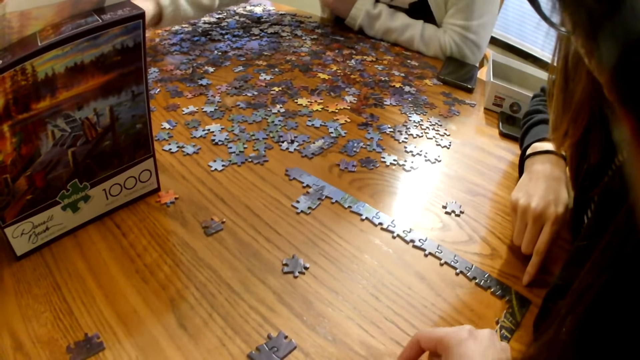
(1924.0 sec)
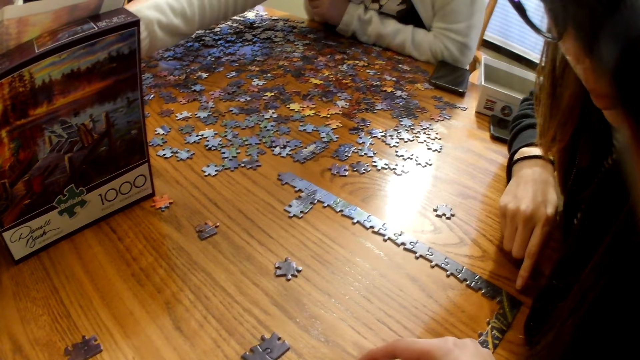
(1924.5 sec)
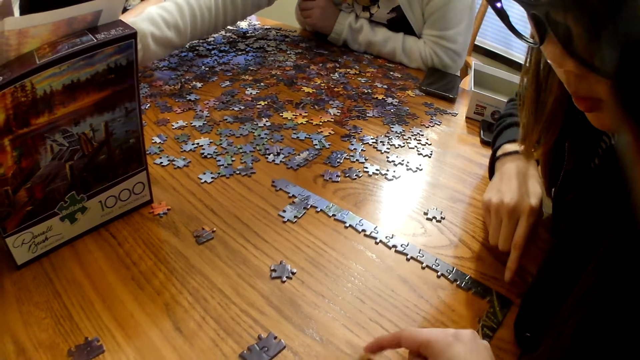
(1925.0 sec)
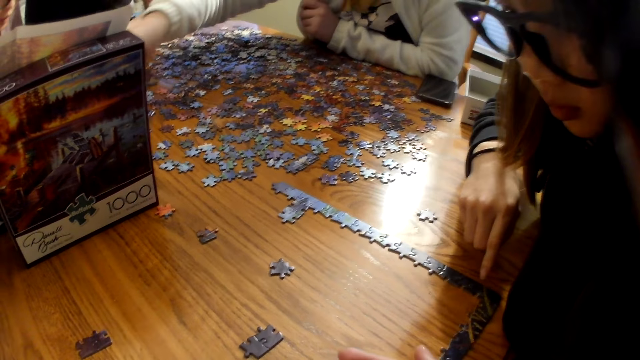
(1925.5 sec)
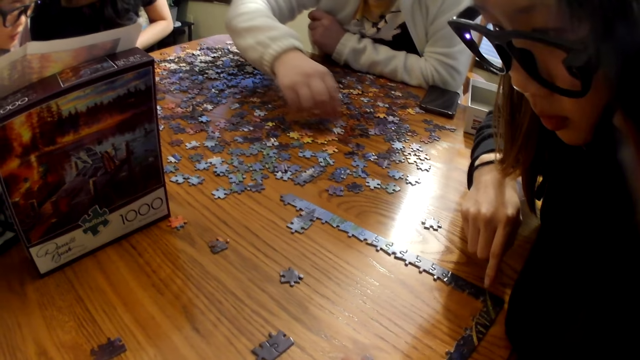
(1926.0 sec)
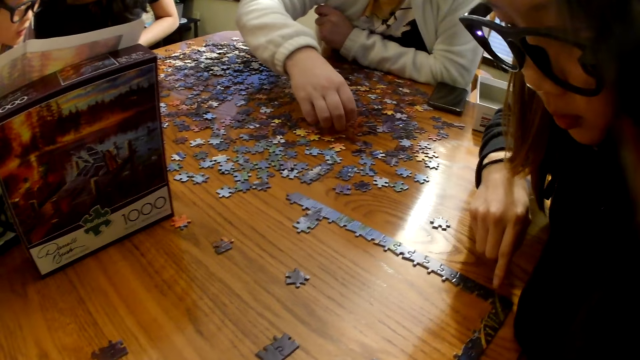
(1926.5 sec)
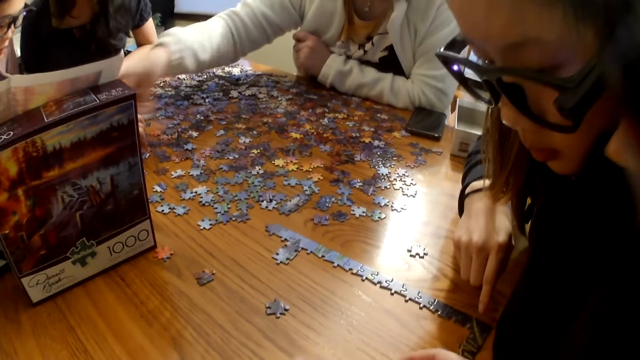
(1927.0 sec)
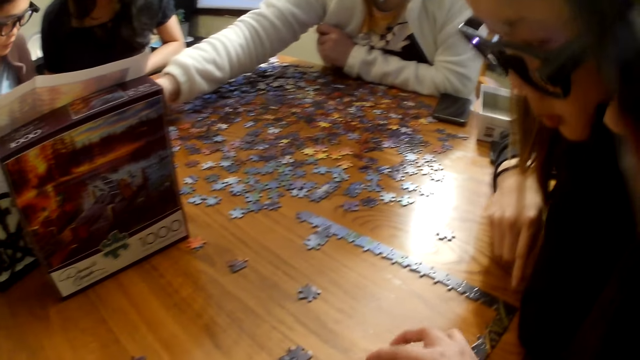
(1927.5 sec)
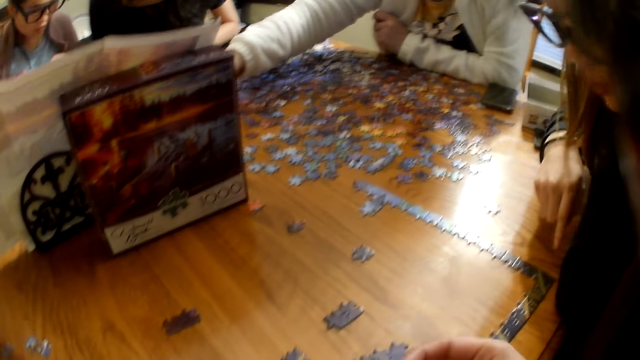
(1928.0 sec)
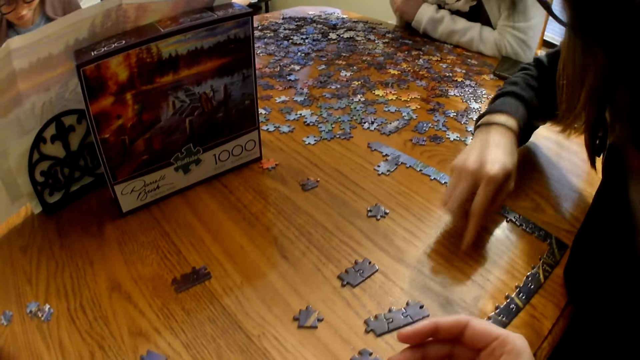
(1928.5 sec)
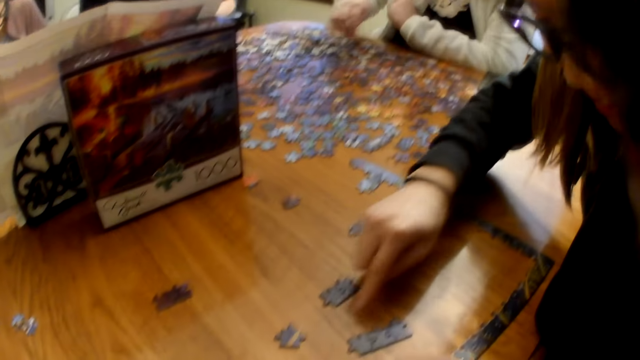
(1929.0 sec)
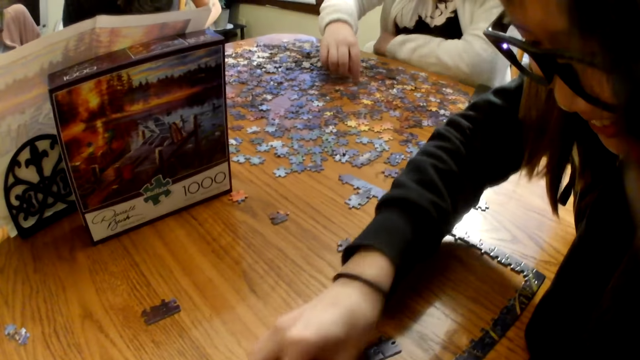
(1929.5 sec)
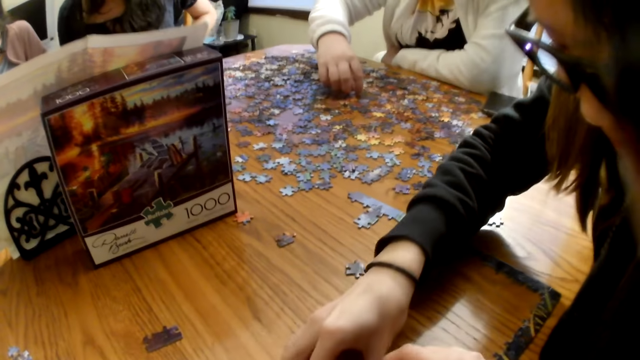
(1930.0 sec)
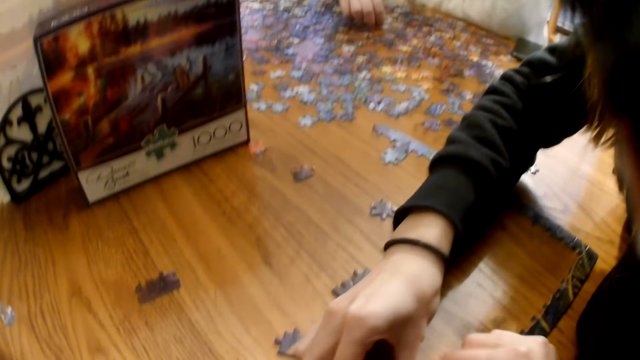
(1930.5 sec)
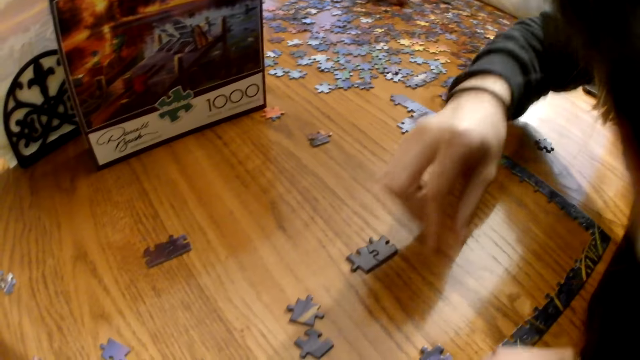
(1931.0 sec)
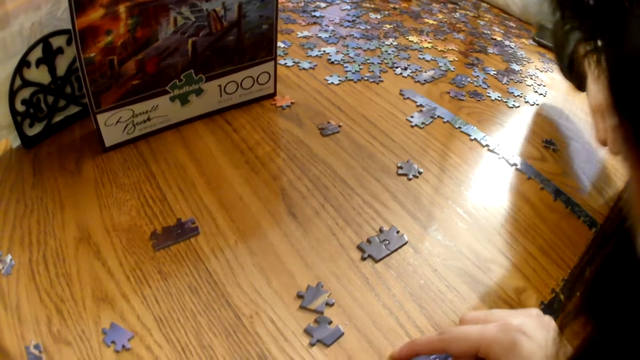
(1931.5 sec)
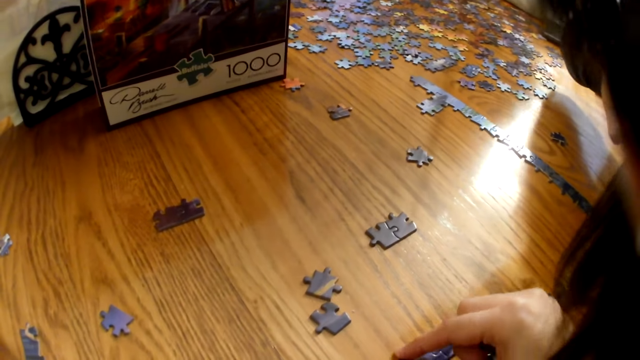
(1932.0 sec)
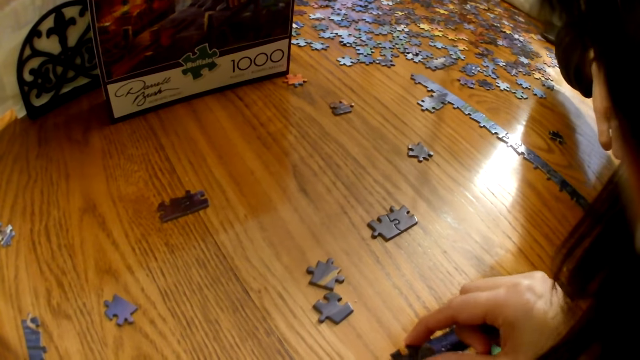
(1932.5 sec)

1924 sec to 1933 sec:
The camera wearer speaks. A woman moves the pieces on the table. The camera wearer speaks. Another woman moves a piece on the table.

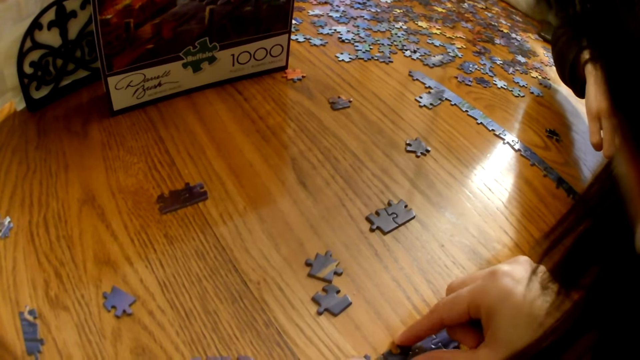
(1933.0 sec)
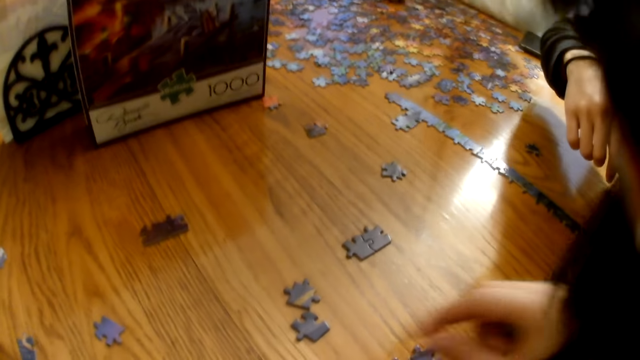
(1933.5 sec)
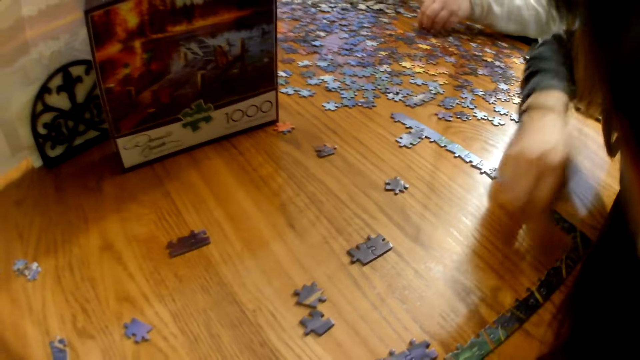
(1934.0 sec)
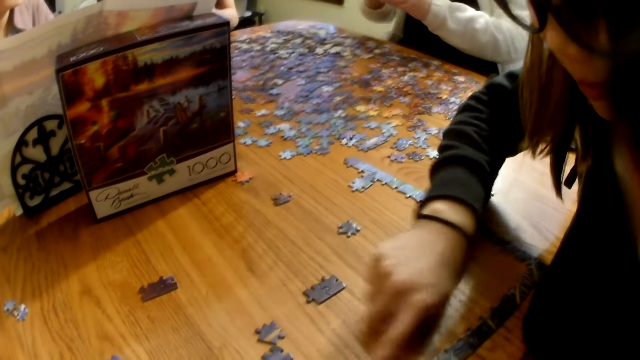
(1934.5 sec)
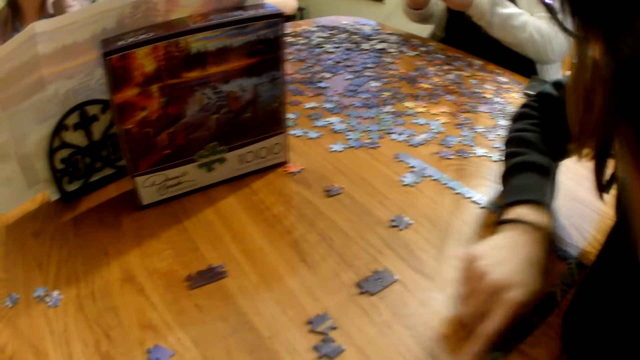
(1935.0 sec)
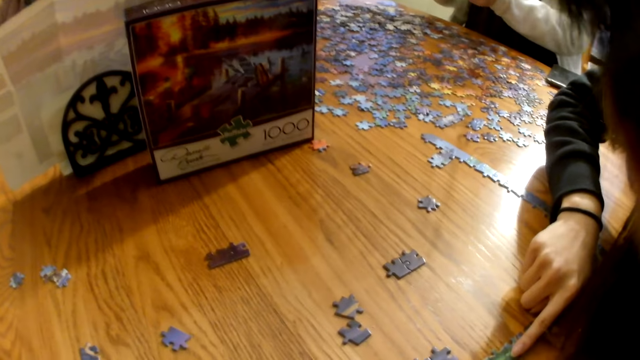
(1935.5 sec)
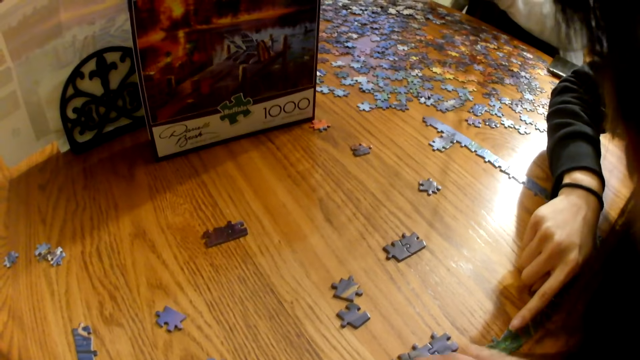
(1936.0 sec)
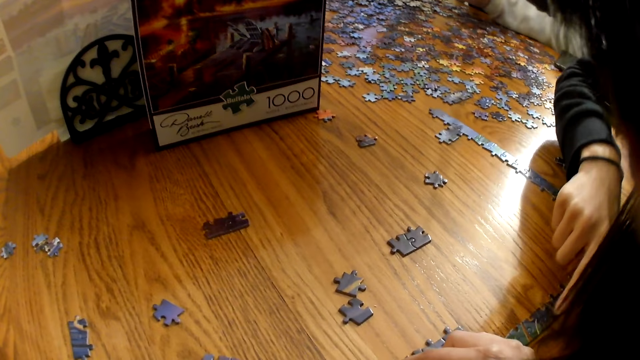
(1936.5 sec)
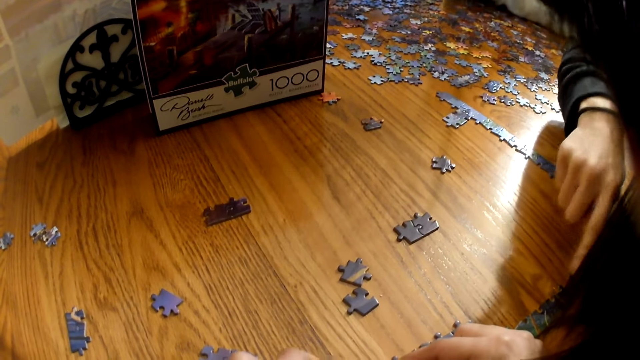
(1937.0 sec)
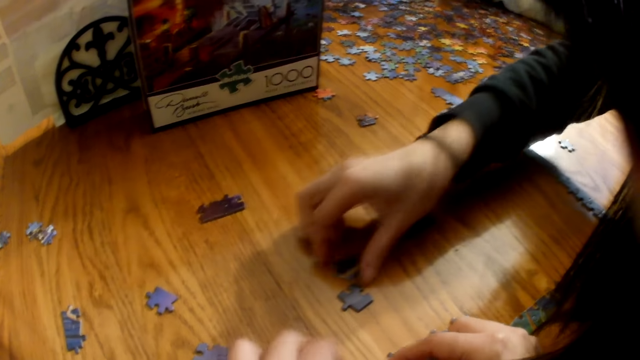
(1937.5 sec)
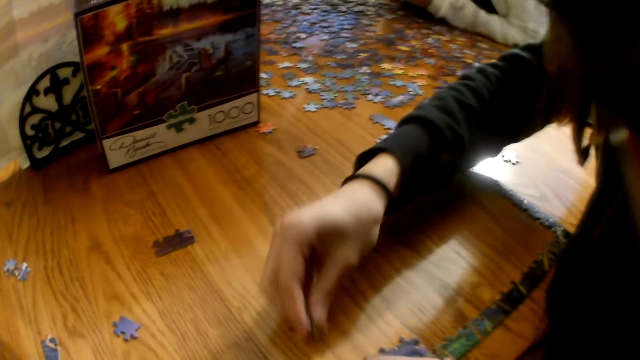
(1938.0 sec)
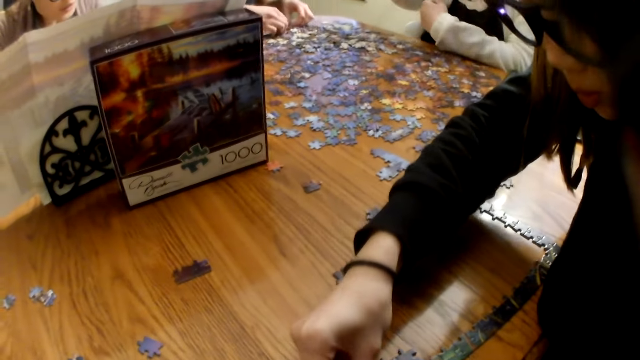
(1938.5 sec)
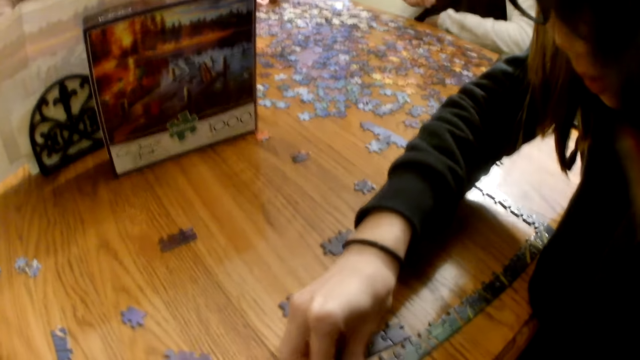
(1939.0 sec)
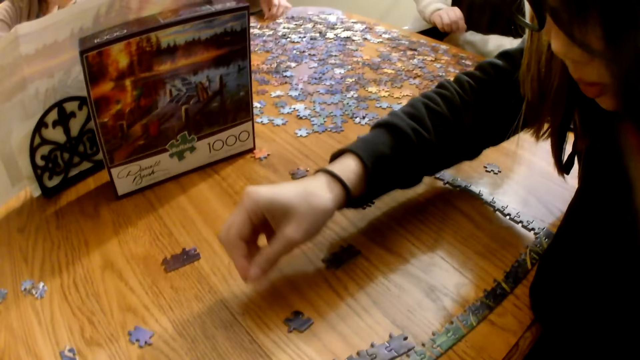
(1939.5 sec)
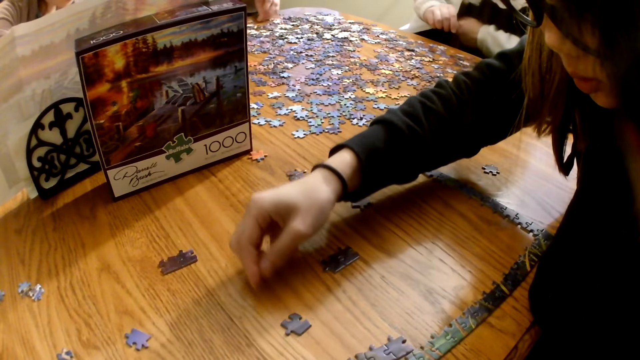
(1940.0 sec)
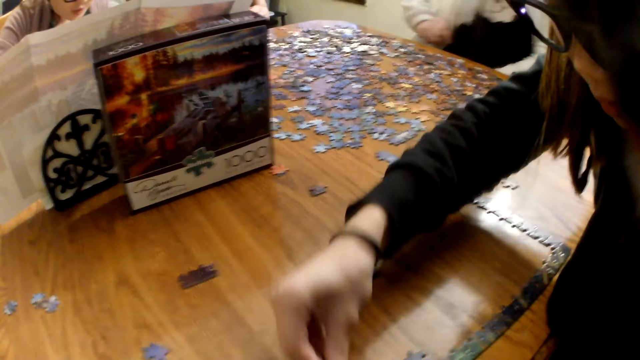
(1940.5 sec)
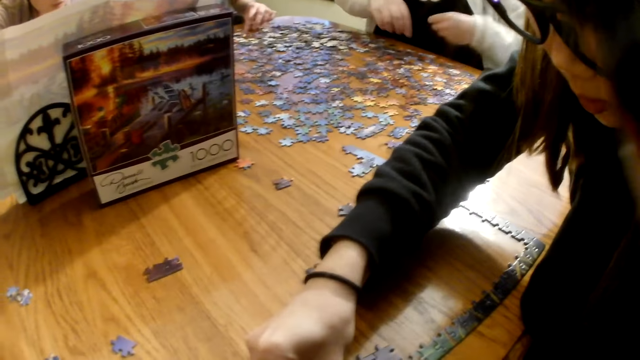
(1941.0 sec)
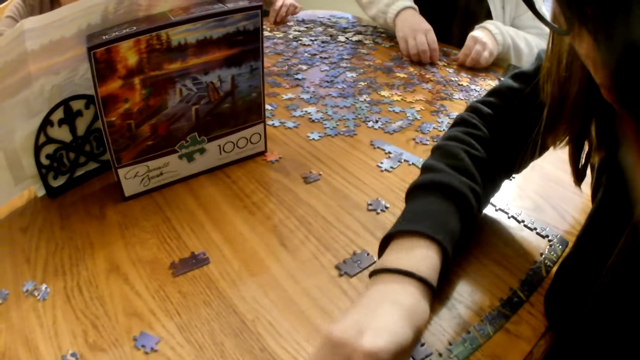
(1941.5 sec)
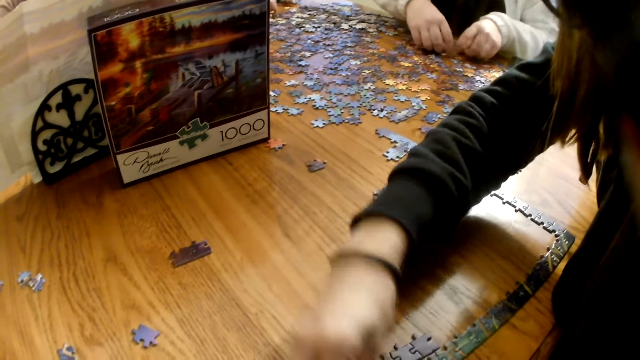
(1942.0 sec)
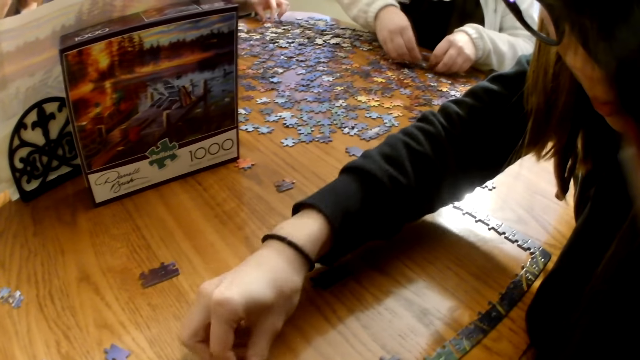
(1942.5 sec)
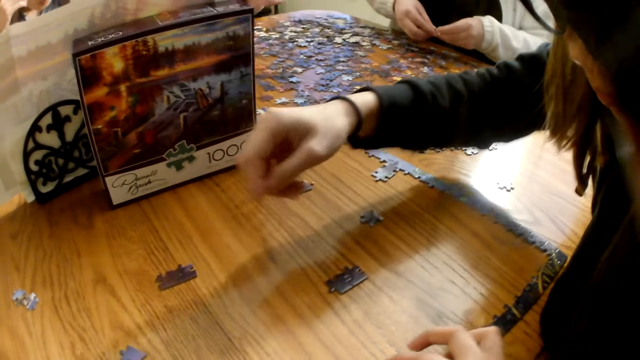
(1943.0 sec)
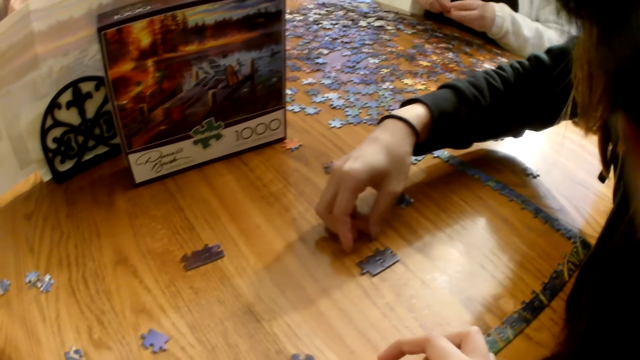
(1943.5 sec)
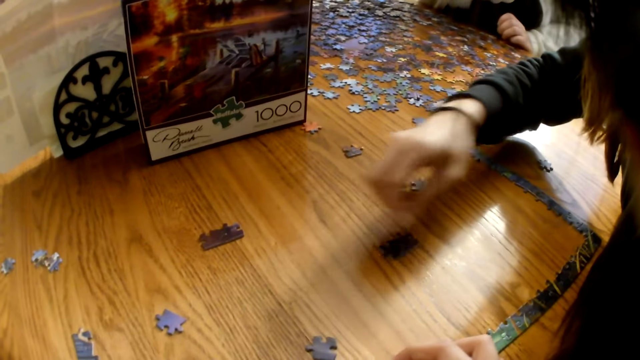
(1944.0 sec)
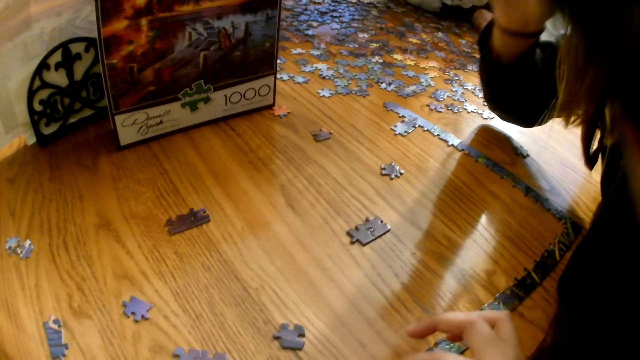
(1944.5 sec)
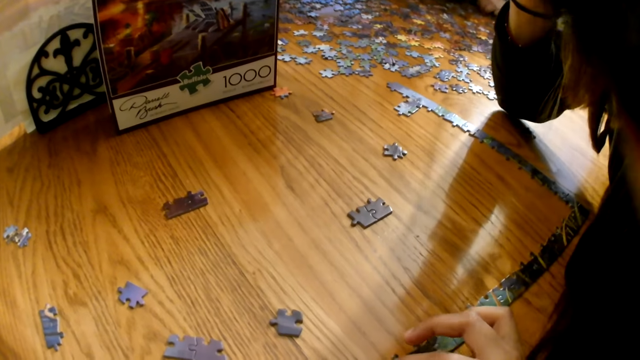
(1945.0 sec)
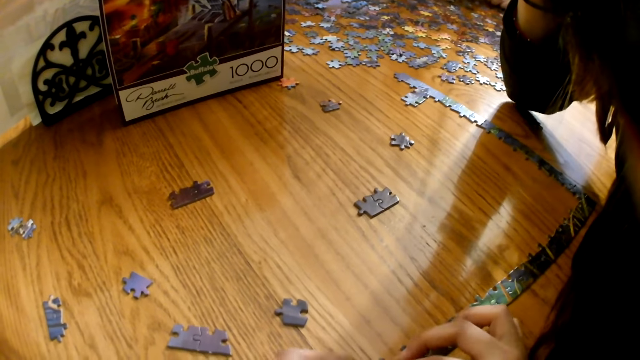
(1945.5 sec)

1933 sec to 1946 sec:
The camera wearer speaks. A woman moves a piece on the table. Another woman moves the pieces on the table.
